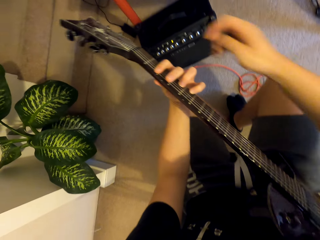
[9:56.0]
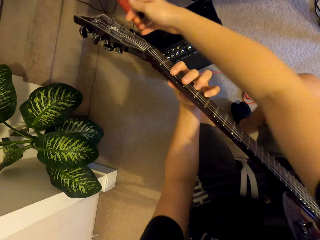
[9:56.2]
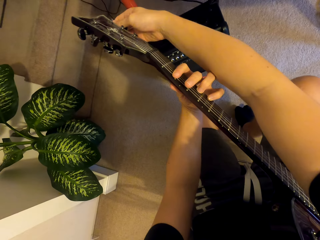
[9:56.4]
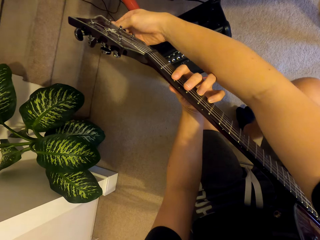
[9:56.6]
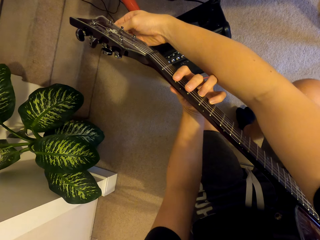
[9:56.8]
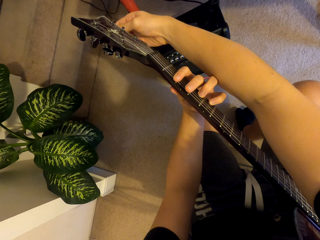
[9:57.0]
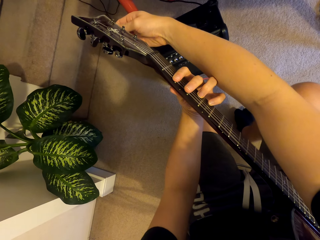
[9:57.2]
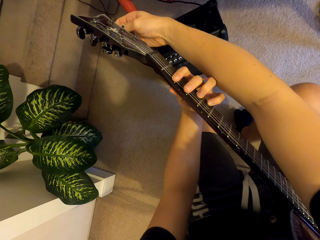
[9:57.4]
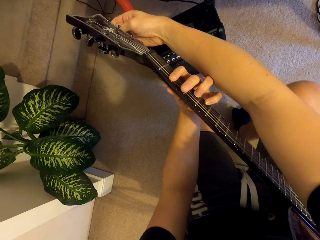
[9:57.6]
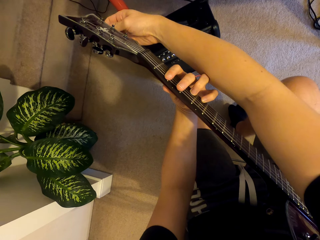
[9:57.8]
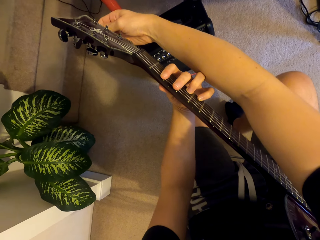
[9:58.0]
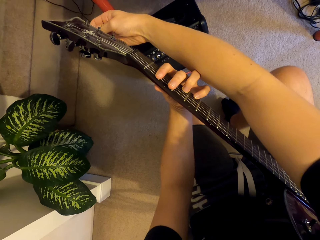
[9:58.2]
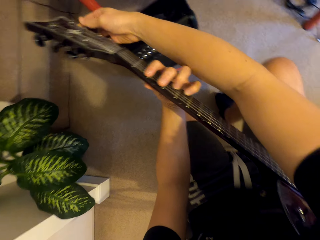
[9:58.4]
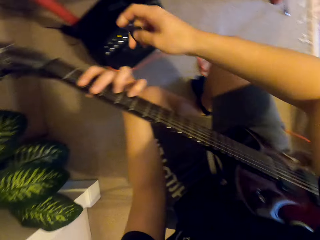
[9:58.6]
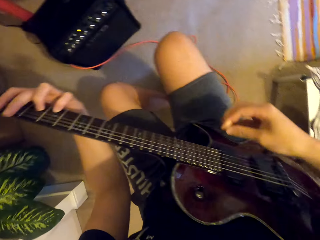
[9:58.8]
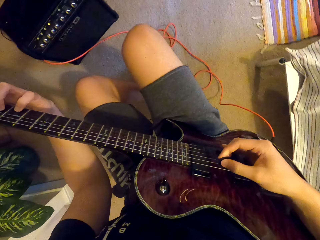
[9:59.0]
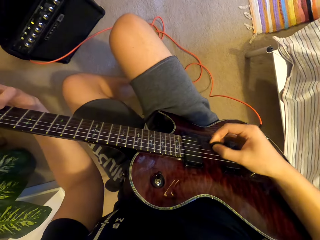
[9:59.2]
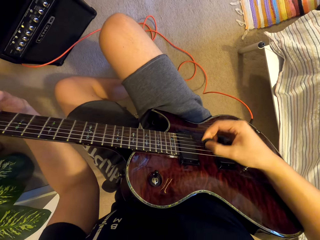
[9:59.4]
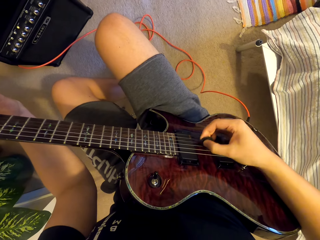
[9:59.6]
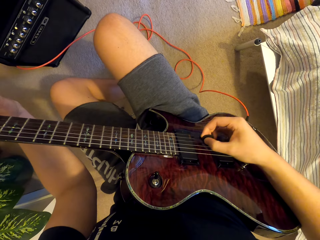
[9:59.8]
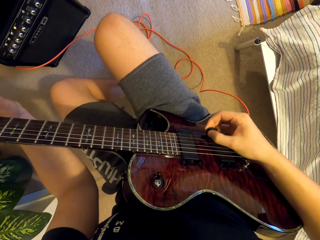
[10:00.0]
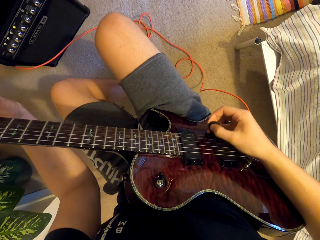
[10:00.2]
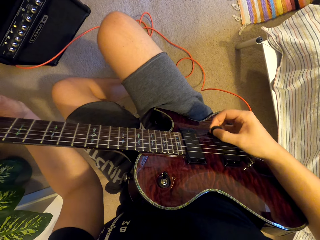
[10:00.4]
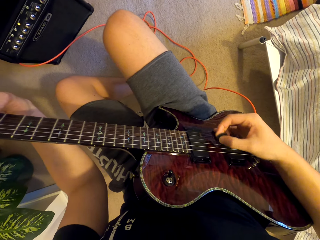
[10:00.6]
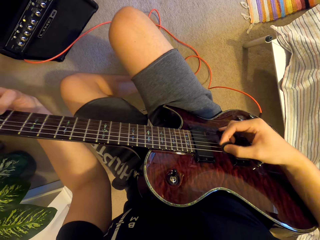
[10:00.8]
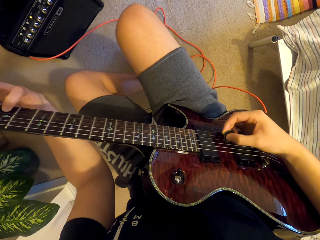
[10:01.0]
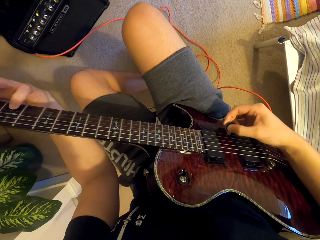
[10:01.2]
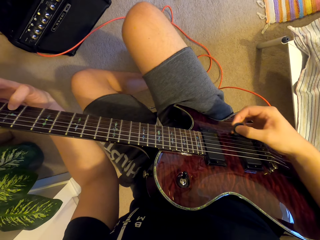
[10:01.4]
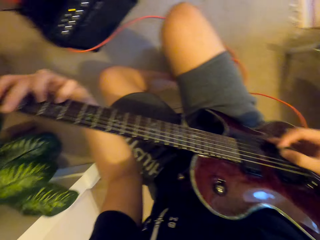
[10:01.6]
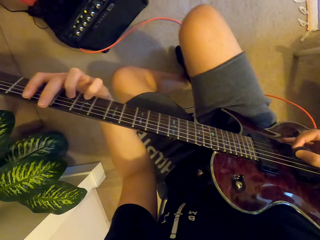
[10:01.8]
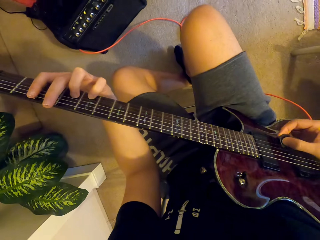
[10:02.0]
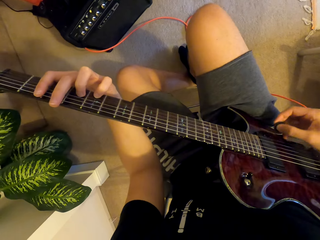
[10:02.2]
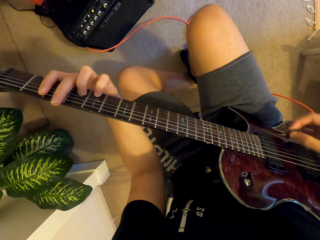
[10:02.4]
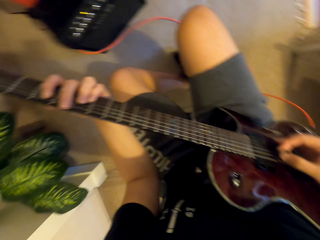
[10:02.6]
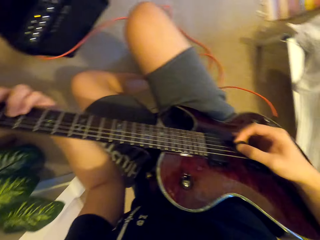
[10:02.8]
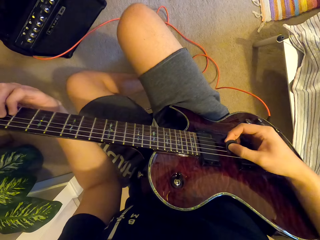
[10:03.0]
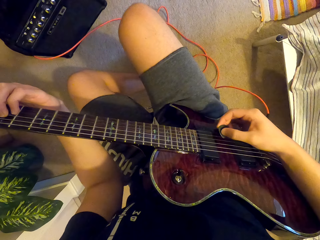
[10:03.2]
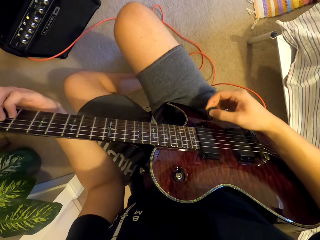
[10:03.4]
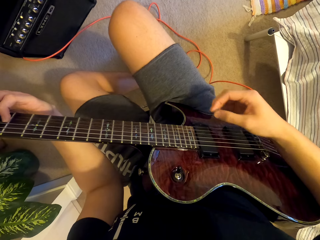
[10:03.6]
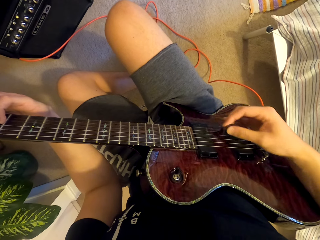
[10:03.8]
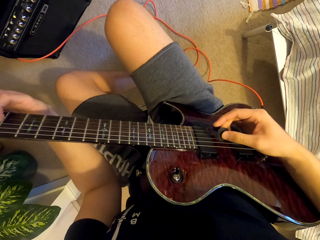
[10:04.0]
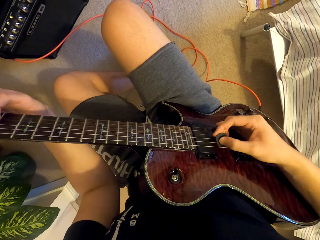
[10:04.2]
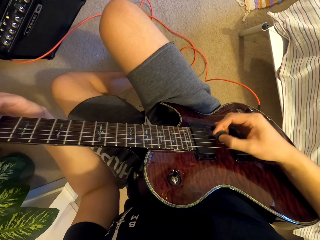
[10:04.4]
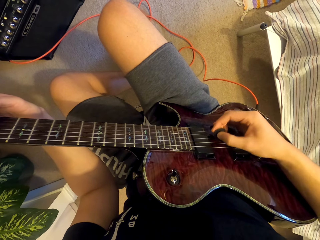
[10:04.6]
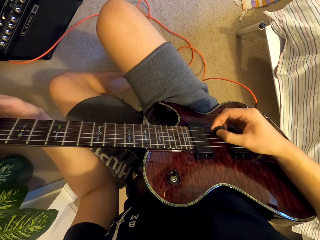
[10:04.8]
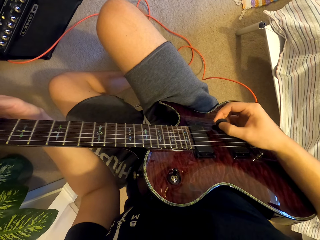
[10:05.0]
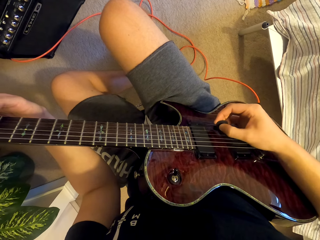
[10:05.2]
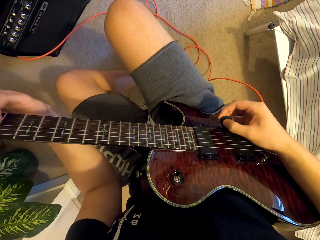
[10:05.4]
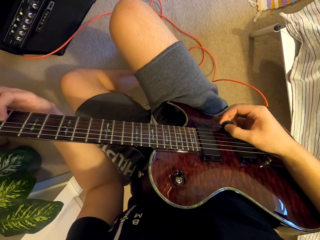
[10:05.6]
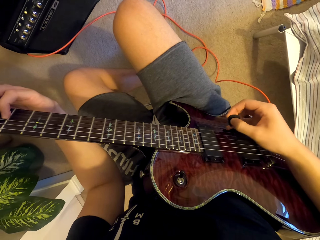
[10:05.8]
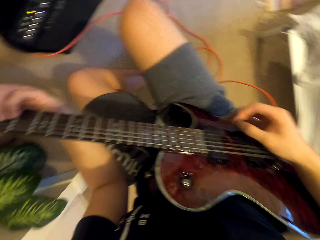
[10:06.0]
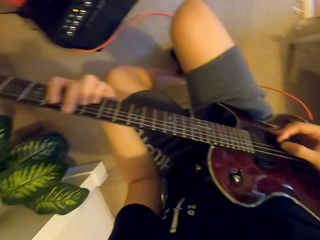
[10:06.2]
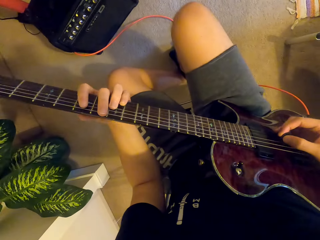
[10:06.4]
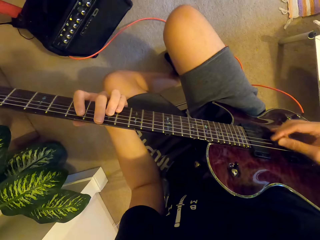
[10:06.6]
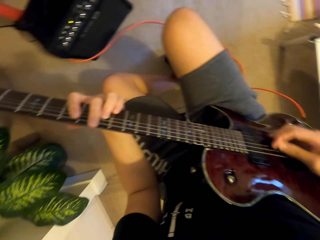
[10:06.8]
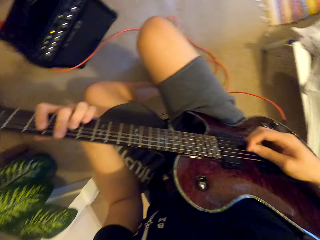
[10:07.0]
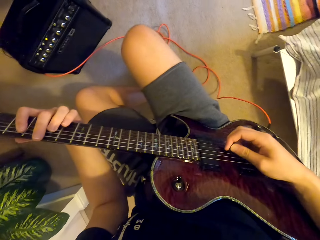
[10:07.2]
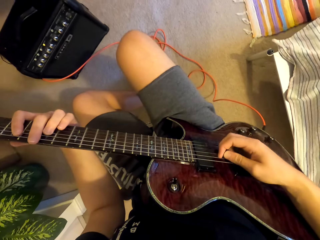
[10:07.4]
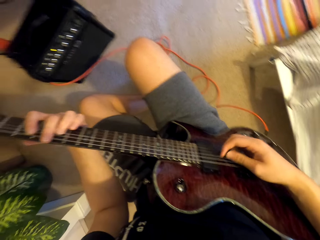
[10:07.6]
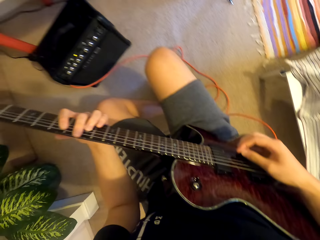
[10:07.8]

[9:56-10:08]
The camera wearer adjusts the guitar buttons. They play the guitar.

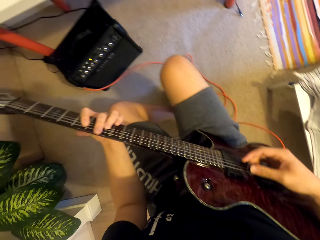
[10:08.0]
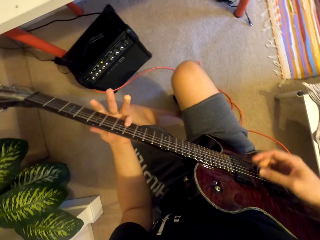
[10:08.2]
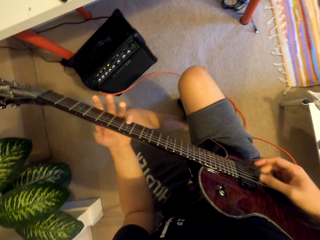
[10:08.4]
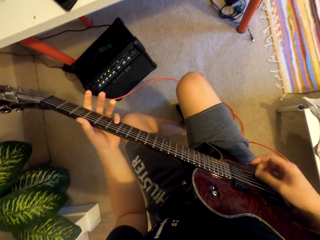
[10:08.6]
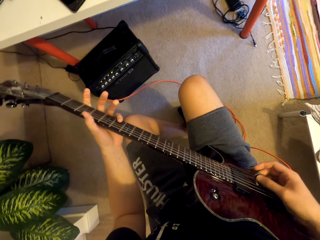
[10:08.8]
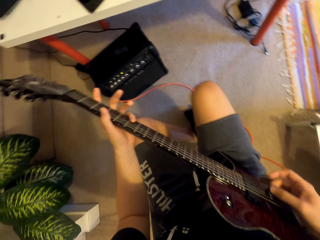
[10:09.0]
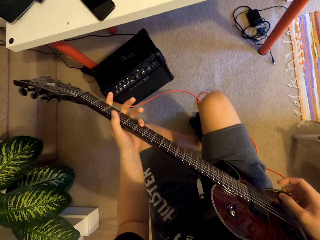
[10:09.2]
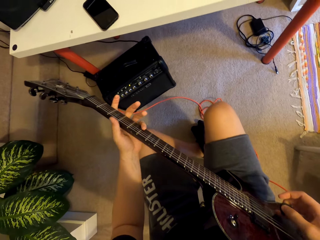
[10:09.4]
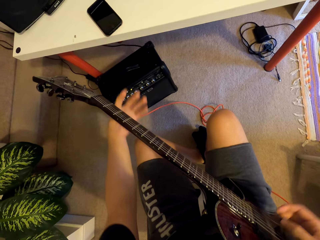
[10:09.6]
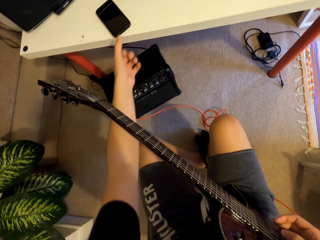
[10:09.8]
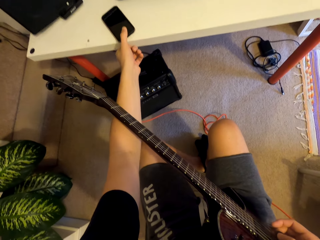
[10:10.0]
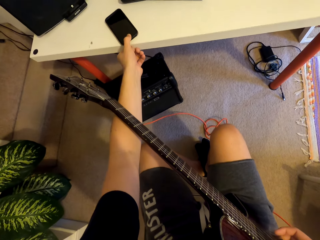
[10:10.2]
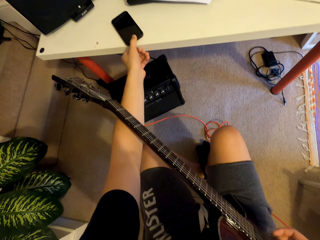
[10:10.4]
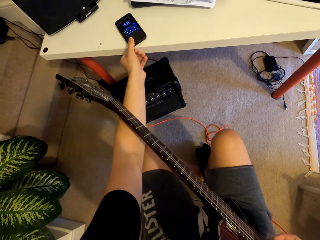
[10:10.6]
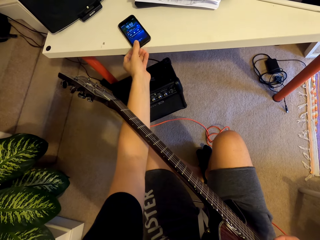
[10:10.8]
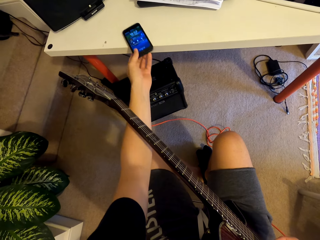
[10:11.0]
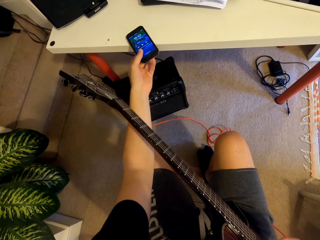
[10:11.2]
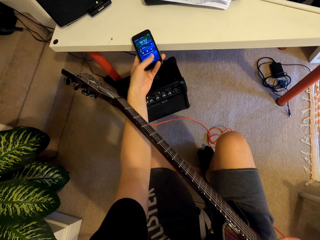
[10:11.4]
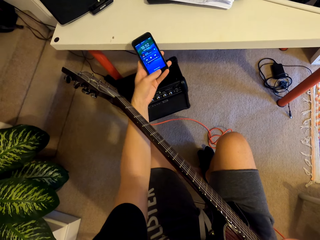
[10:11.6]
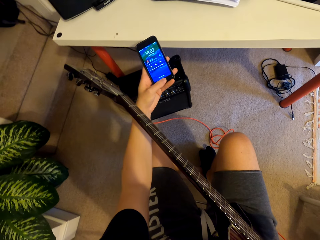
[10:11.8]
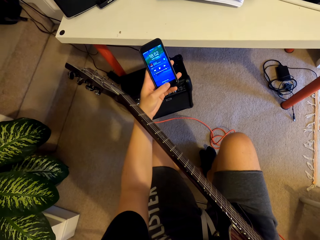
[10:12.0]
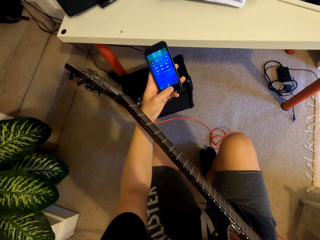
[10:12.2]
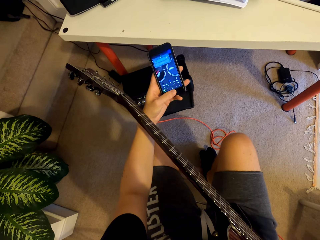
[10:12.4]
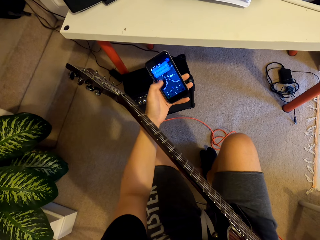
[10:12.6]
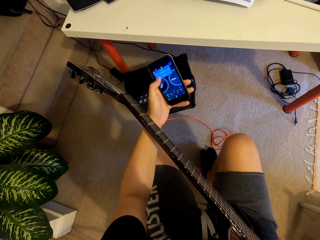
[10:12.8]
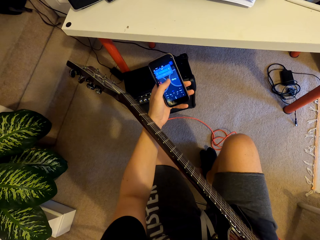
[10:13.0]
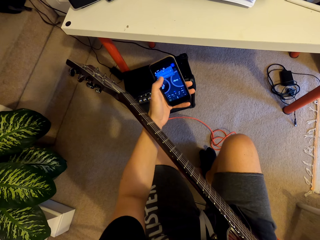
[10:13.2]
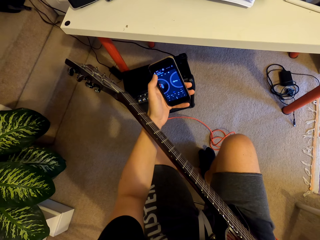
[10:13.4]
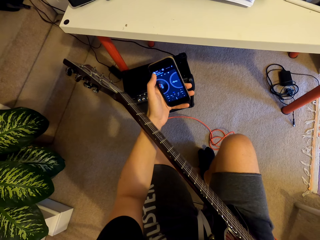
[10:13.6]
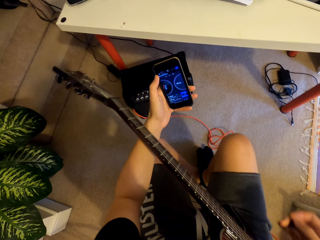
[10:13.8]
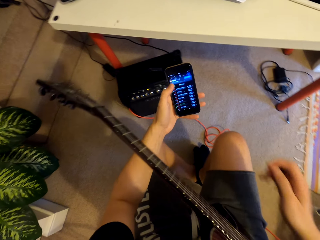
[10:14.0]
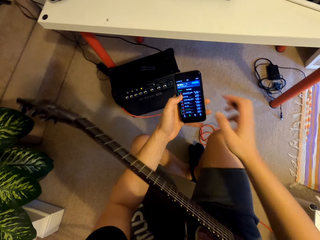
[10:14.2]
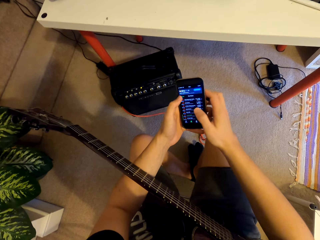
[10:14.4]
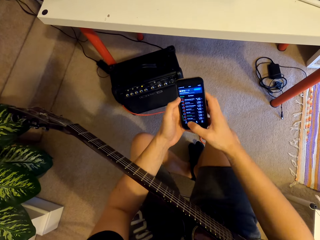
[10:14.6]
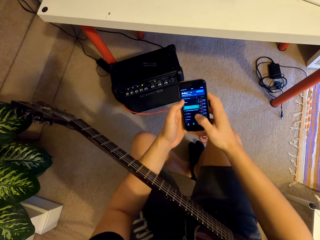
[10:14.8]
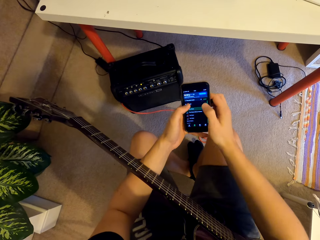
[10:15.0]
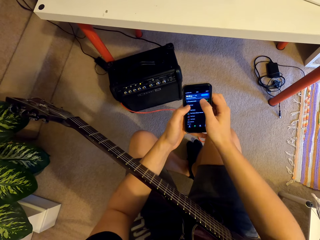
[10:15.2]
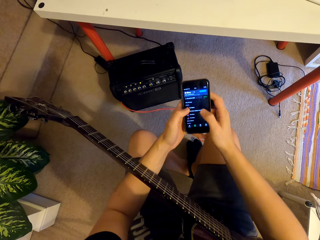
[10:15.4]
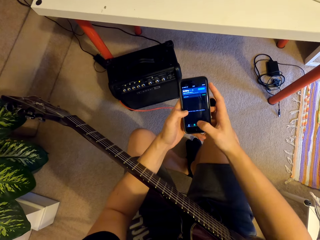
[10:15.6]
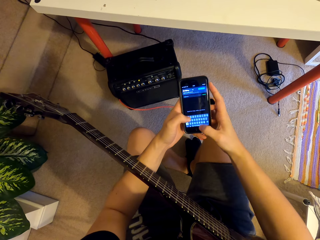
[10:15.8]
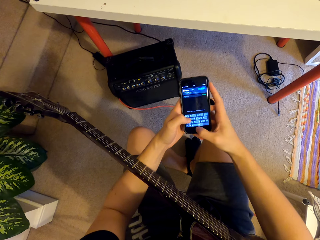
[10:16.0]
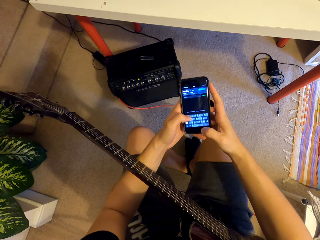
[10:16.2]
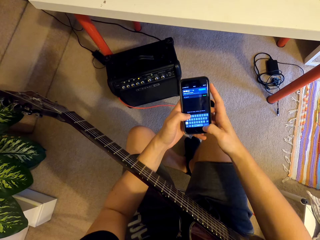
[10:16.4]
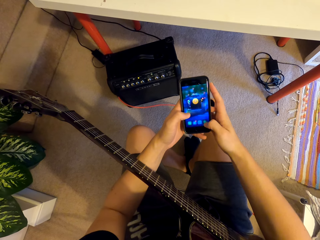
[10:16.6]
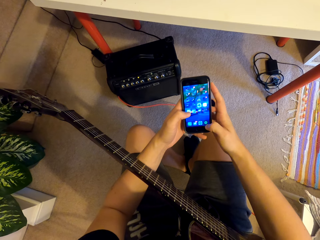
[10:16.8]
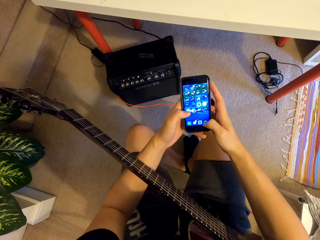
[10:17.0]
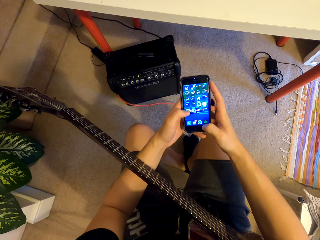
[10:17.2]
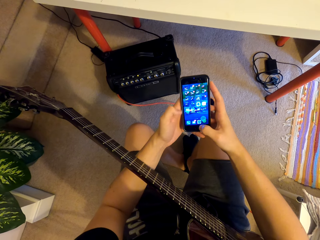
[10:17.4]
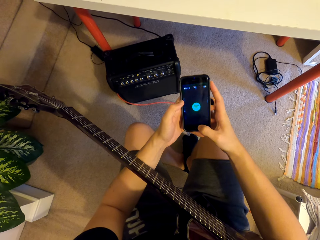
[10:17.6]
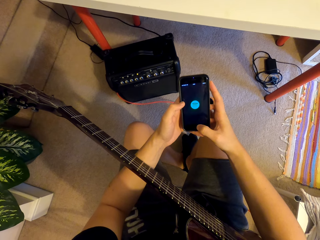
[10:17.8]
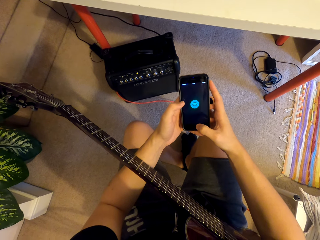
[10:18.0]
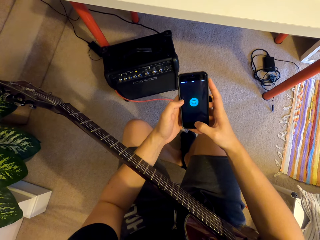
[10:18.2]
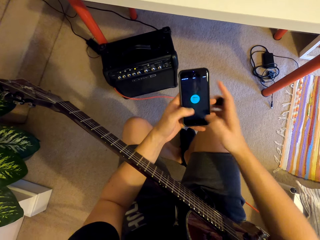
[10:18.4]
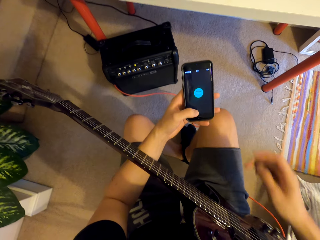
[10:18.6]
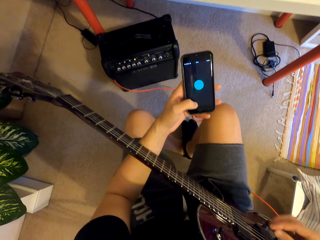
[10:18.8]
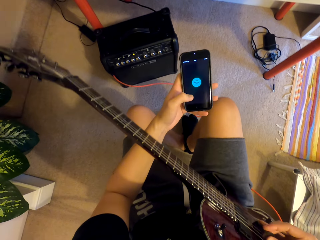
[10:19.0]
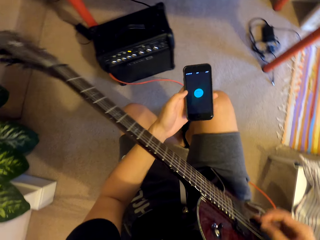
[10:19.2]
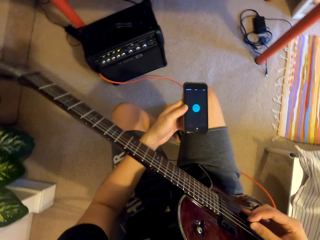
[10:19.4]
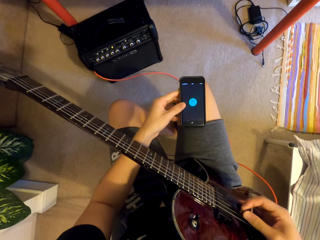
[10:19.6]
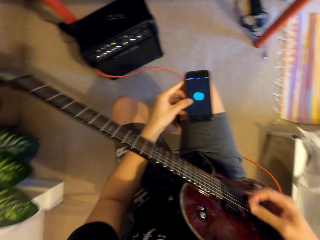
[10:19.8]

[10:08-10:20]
The camera wearer scrolls the phone with his left hand. He checks the phone. He picks up the phone with his left hand. He scrolls the phone with his left hand. He holds the phone with both his hands.
